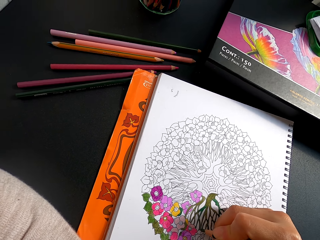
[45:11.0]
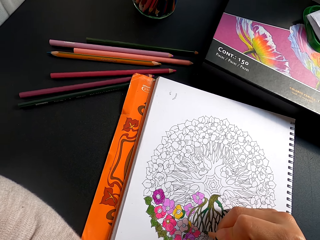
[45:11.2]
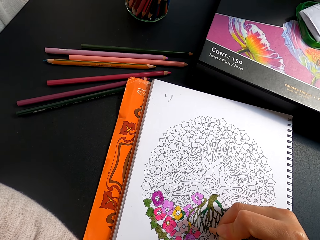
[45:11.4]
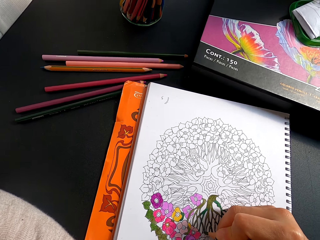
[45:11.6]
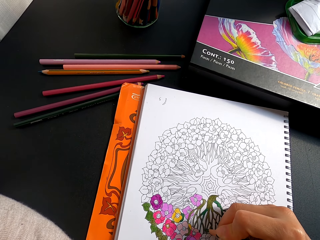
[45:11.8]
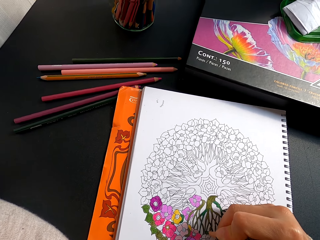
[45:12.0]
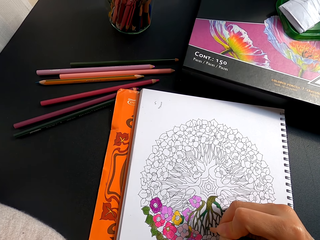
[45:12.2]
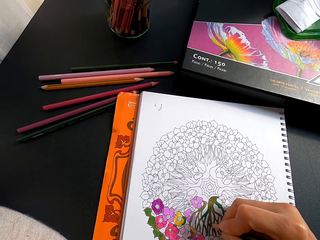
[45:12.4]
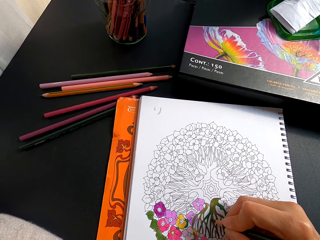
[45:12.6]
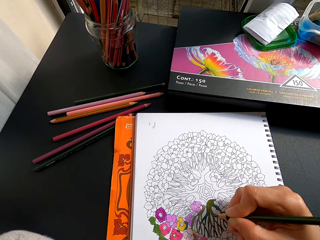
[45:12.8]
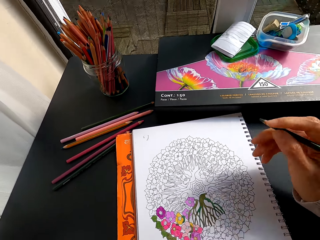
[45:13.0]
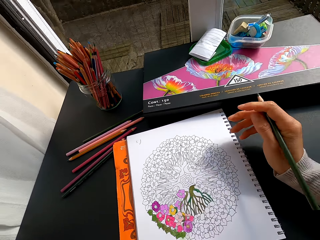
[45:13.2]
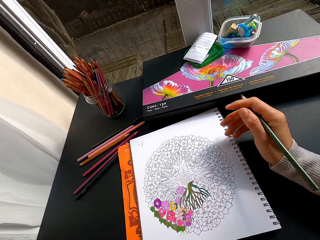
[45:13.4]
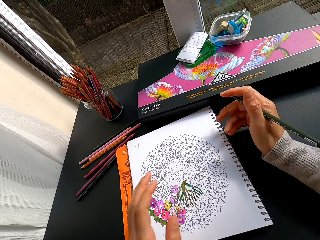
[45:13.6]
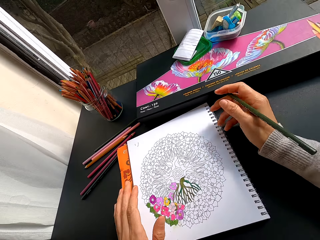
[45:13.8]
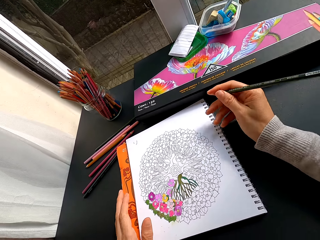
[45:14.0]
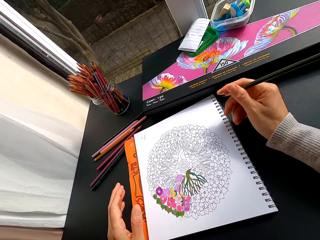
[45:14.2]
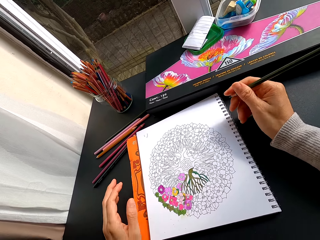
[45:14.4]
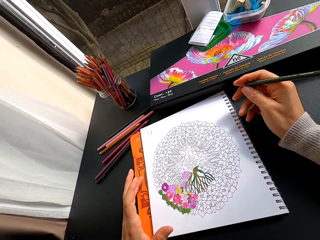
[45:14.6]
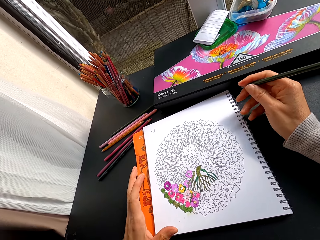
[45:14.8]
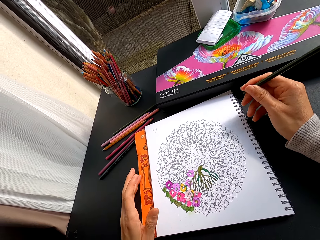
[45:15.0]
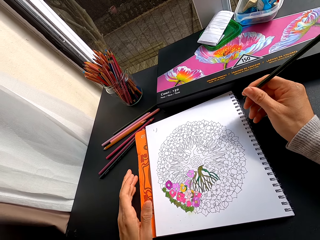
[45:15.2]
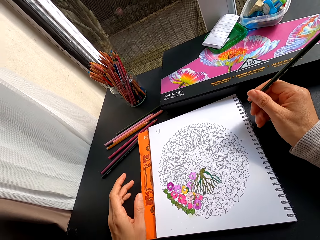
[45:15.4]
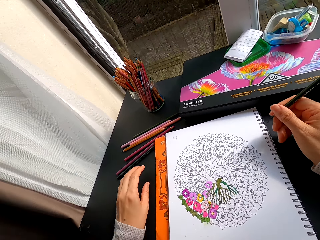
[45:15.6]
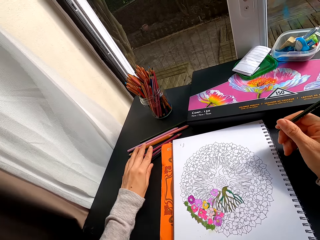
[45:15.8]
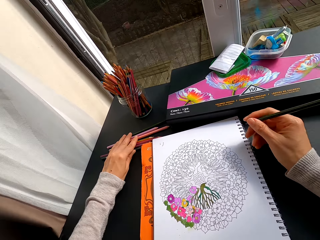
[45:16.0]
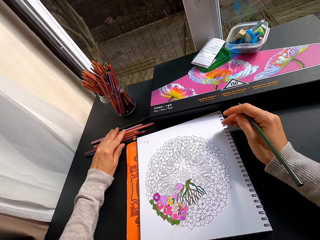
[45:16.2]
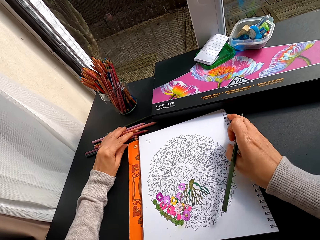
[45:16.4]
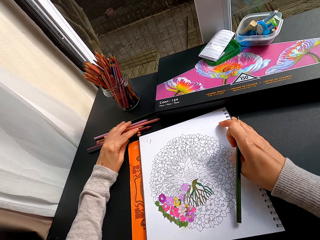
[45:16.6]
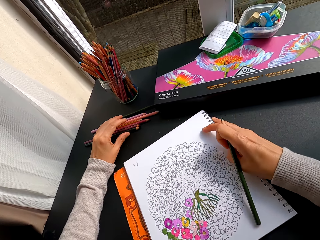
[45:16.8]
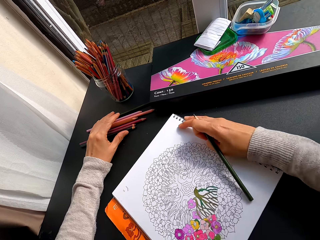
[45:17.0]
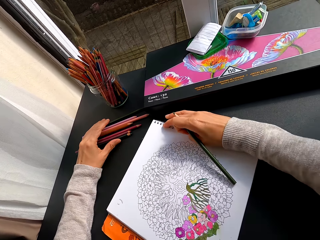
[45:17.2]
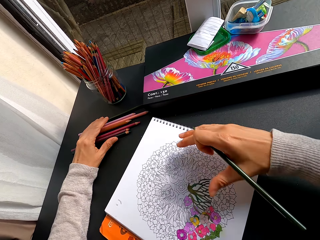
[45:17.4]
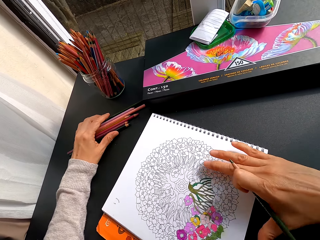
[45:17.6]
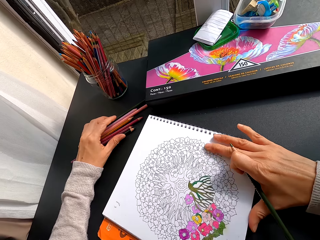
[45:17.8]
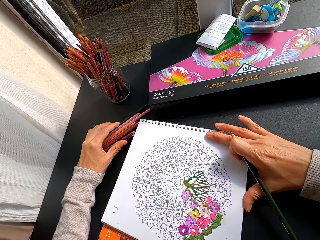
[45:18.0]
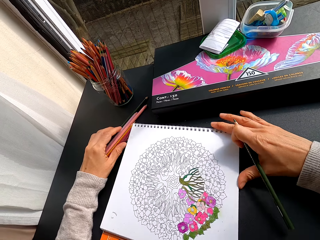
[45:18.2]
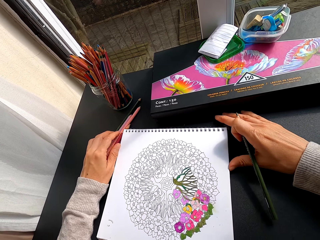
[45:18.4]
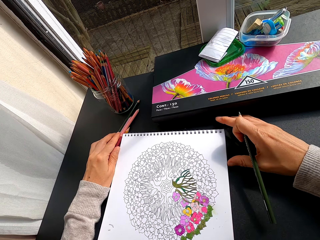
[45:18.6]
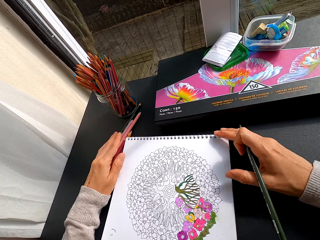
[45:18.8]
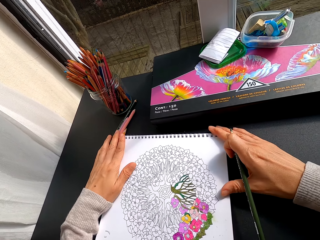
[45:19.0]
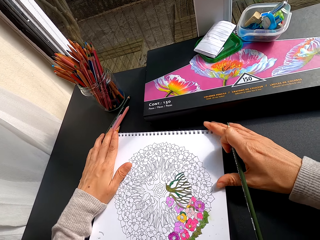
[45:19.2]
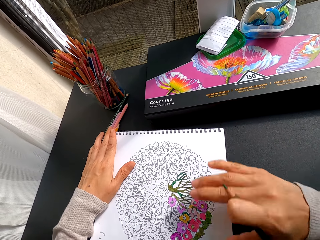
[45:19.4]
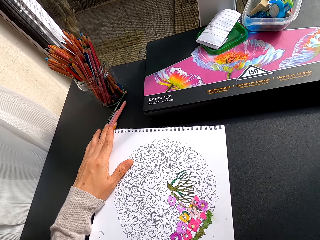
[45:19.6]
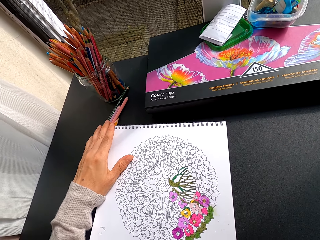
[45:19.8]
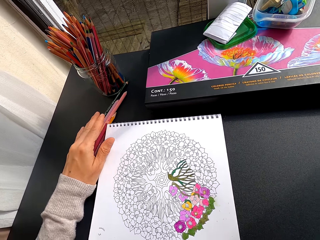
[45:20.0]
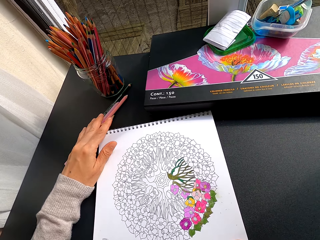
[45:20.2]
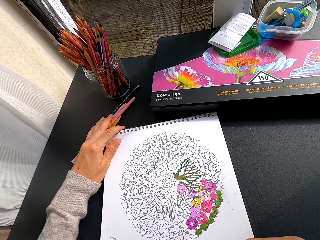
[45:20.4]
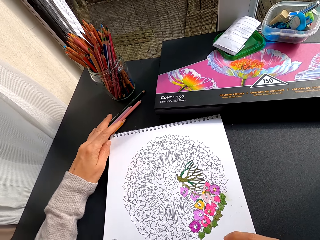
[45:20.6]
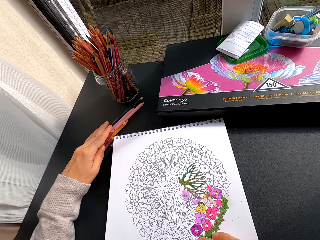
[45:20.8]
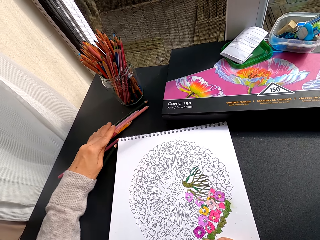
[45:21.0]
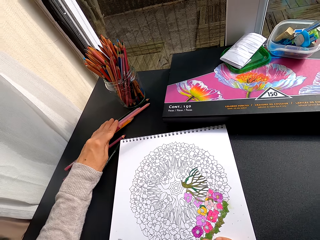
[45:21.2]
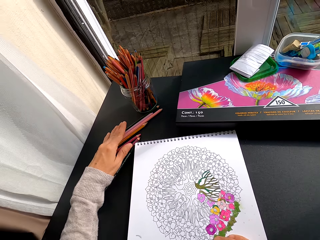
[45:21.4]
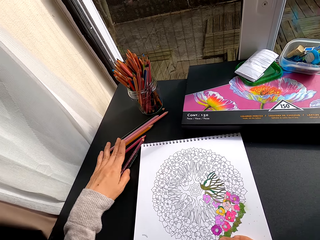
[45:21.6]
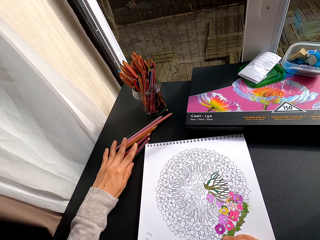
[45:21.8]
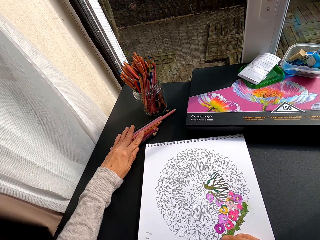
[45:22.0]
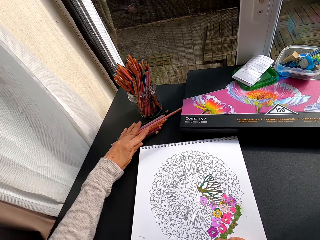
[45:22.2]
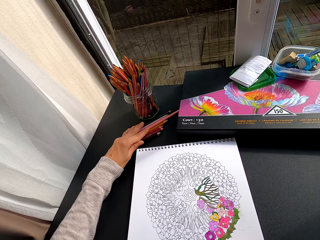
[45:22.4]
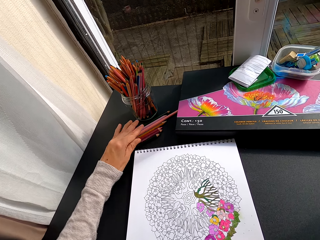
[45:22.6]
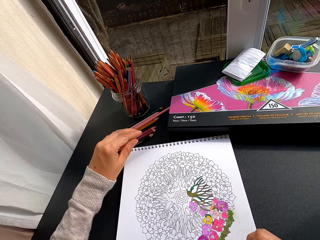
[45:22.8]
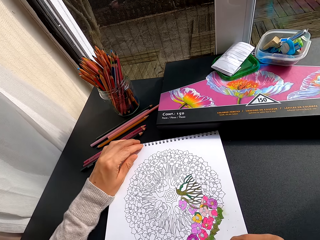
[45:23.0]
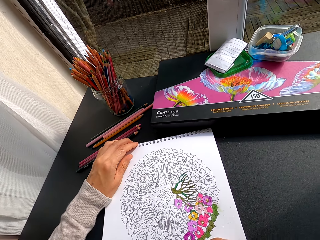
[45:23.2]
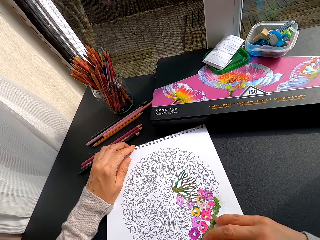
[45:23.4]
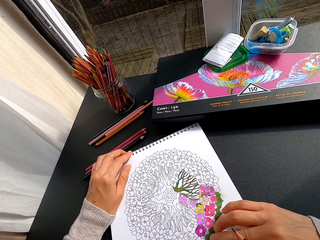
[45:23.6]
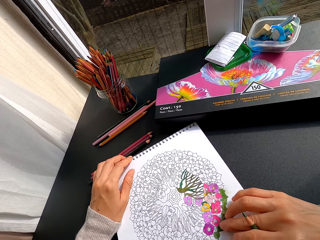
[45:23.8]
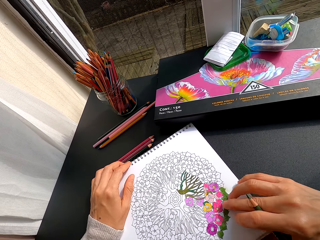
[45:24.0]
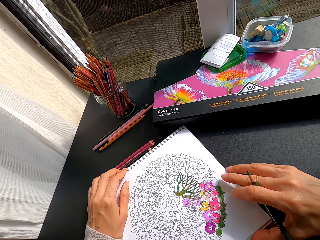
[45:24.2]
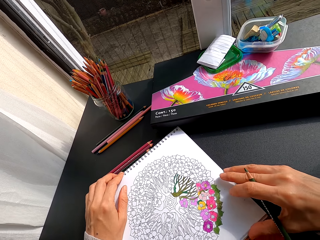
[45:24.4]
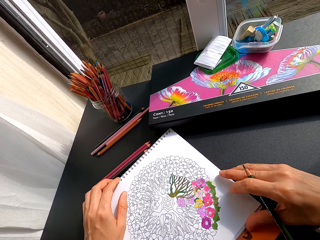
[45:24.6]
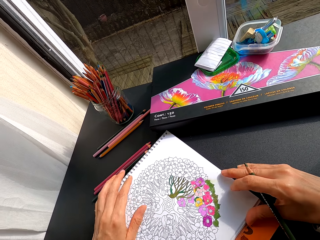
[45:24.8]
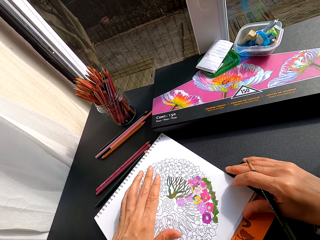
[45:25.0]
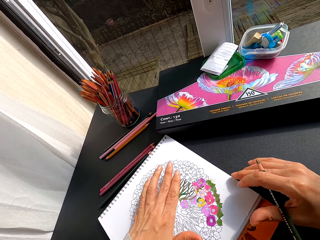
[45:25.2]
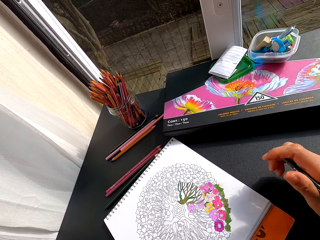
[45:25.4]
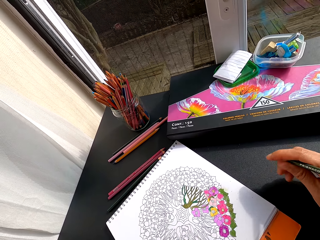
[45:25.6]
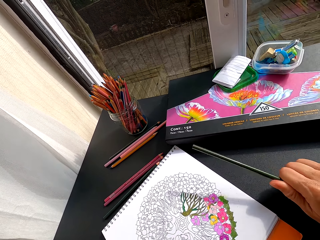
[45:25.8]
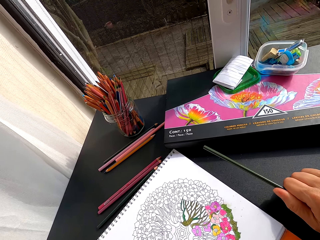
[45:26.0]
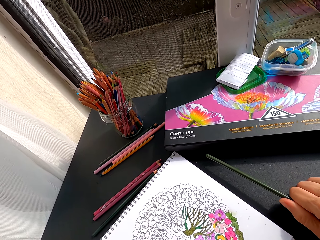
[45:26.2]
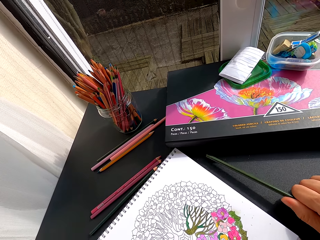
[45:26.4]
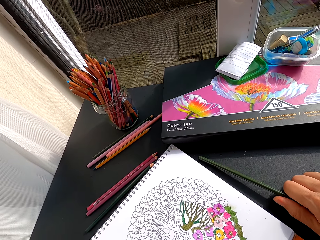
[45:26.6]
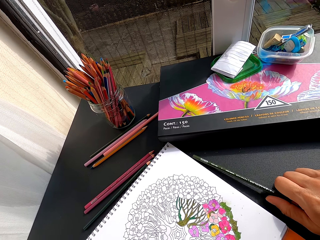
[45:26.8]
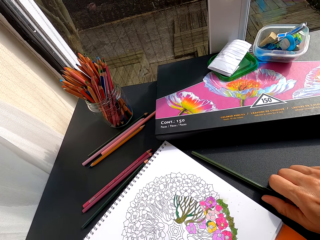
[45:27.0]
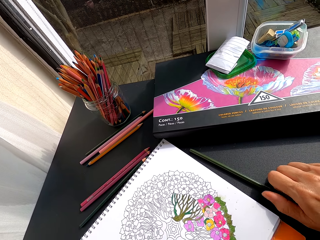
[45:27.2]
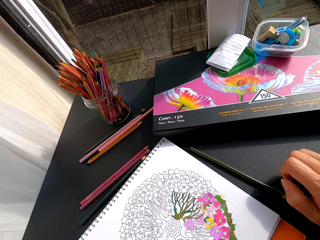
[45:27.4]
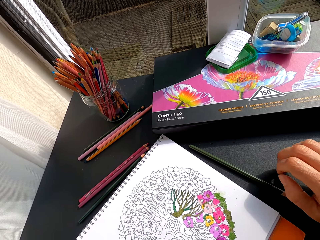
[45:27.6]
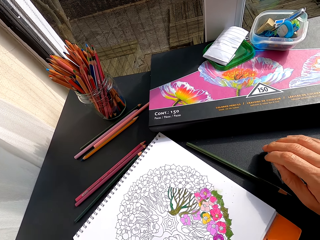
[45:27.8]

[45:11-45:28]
The camera wearer stares at the drawing. He moves the pencil crayons on the table. He holds the color pencils and rotates the drawing book. He holds the drawing book with both hands and pulls his hand off the book. He stares at the drawing. He rotates the drawing book. He pushes the color pencils aside on the table. He rotates the drawing book. He puts the color pencil on the table.

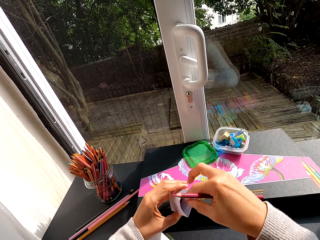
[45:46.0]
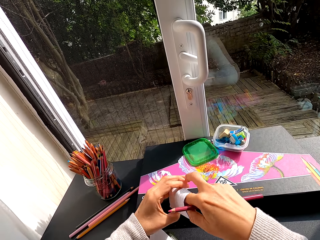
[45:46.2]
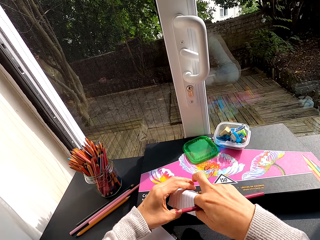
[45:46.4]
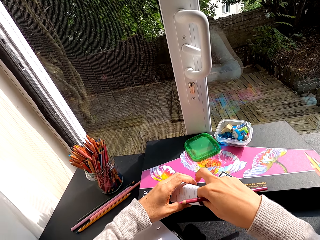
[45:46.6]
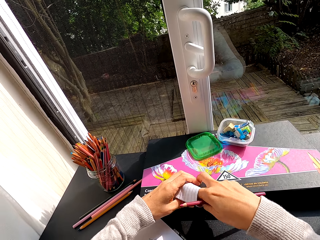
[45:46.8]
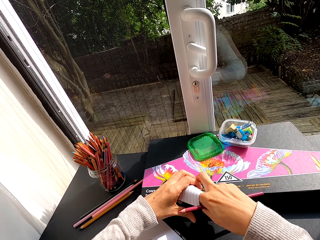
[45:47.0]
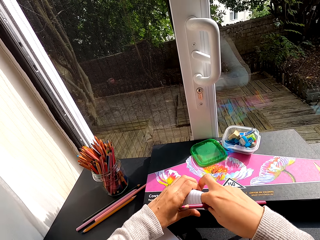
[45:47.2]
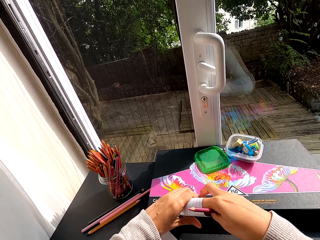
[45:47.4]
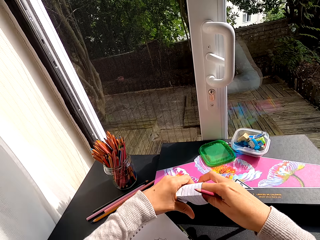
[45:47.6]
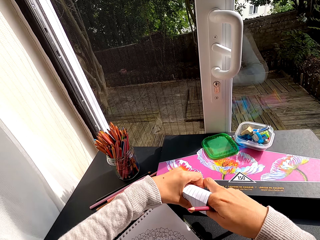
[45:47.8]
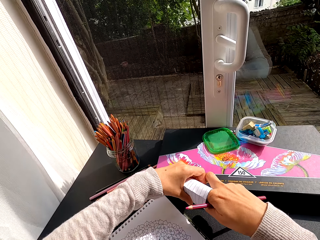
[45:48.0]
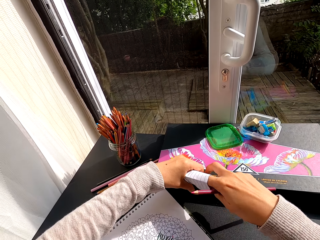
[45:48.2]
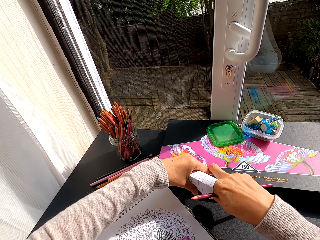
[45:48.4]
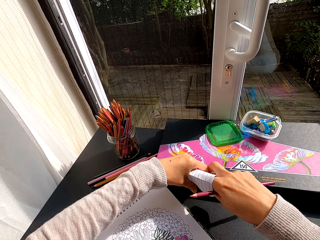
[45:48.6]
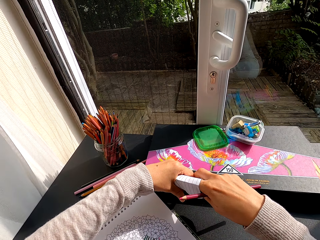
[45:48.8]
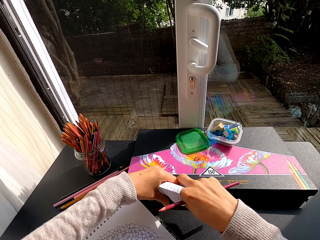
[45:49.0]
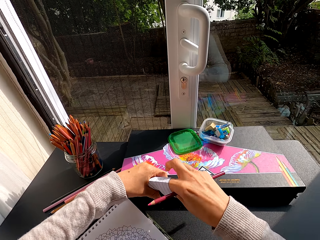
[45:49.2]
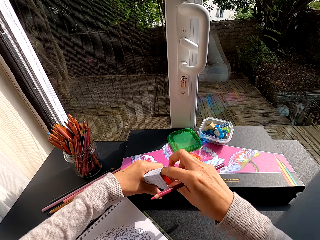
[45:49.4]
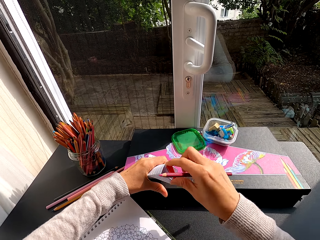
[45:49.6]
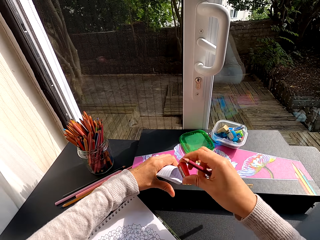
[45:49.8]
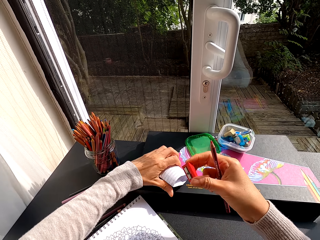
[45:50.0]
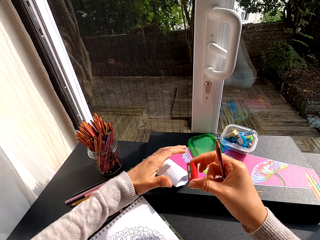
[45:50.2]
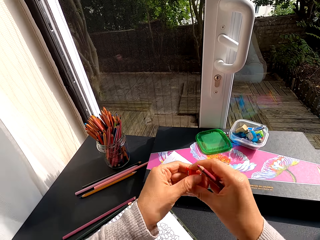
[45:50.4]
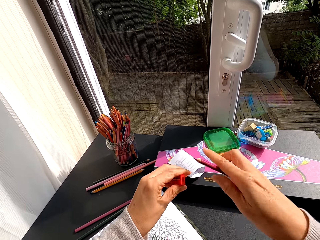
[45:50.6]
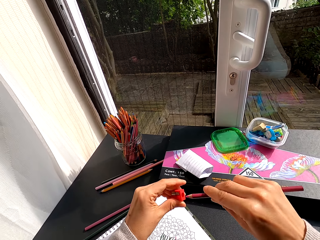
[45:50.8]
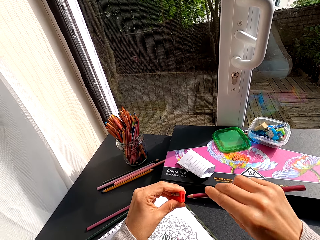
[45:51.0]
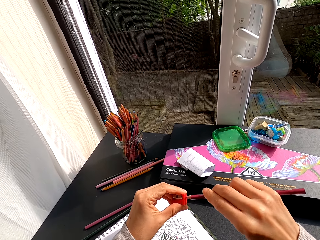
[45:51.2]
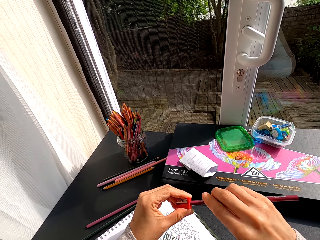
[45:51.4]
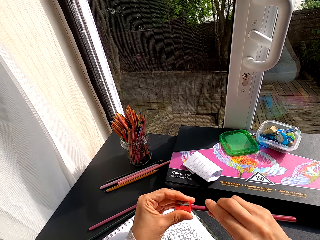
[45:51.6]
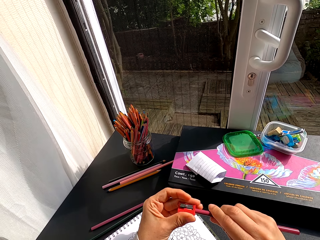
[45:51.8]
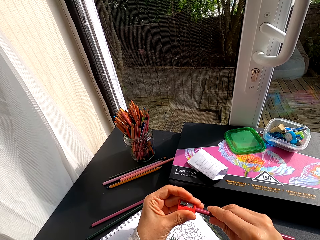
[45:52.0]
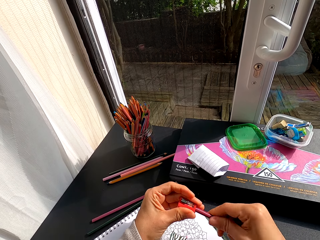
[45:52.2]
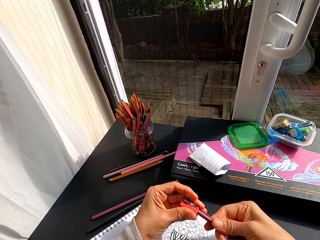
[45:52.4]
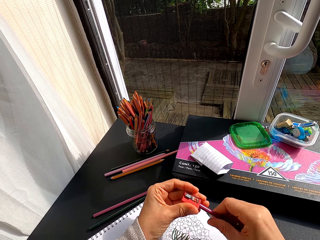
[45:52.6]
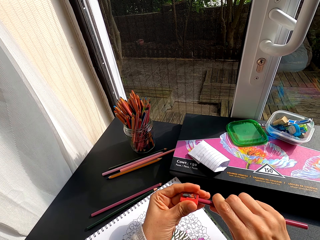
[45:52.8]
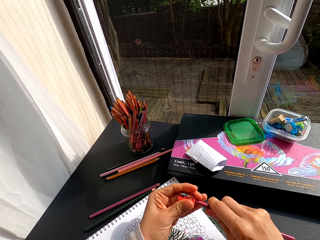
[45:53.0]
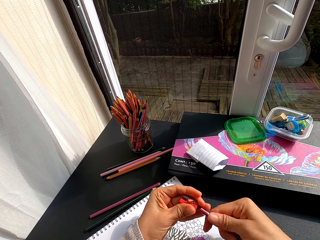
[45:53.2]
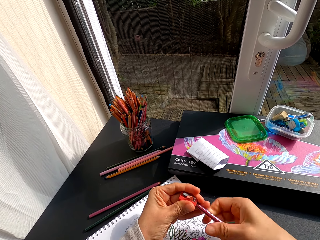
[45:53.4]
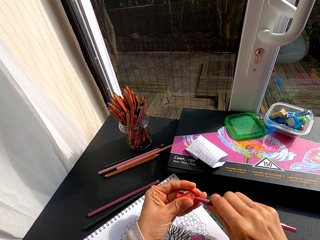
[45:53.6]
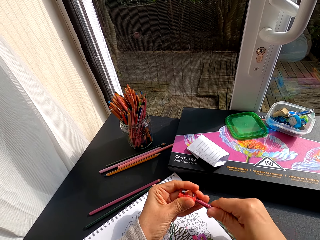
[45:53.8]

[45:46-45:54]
The camera wearer picks up a paper from the table. They pick up a sharpener from the paper. They inspect the paper. They put the paper on a box. They pick up the pencil sharpener. They sharpen the color pencil with the sharpener.
